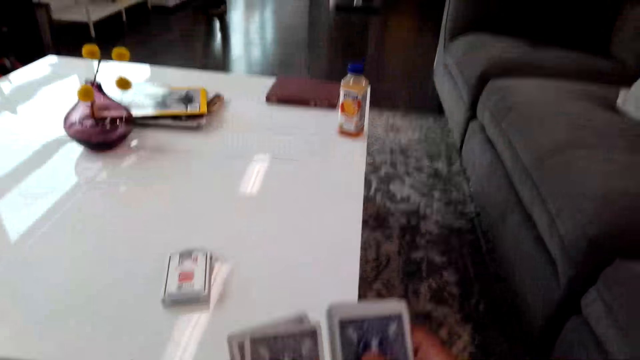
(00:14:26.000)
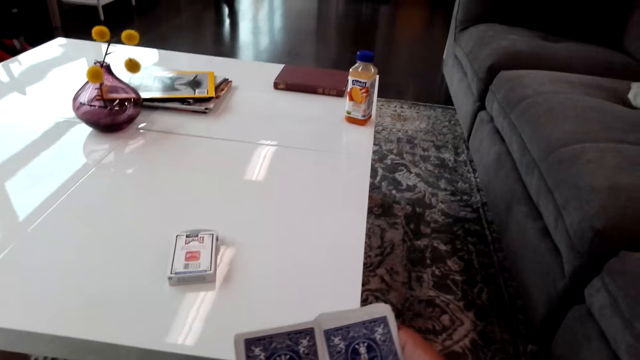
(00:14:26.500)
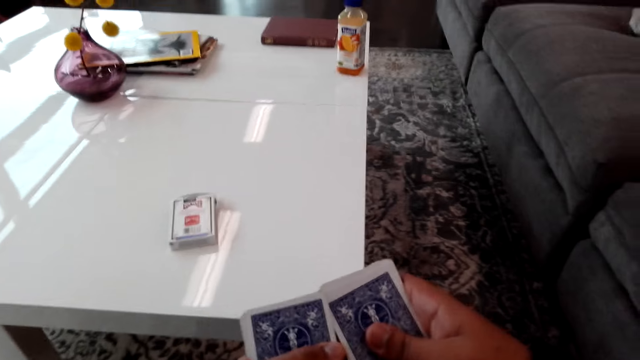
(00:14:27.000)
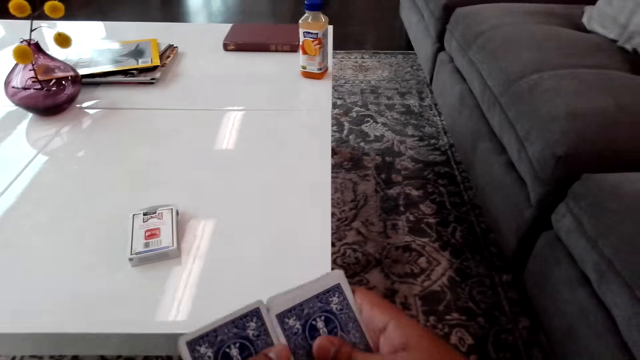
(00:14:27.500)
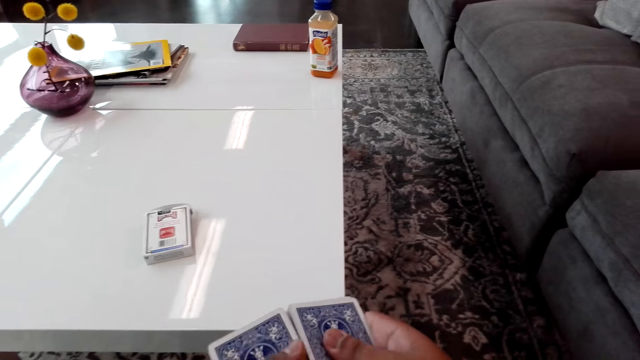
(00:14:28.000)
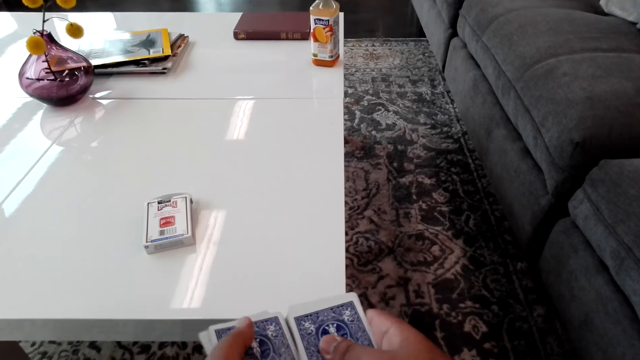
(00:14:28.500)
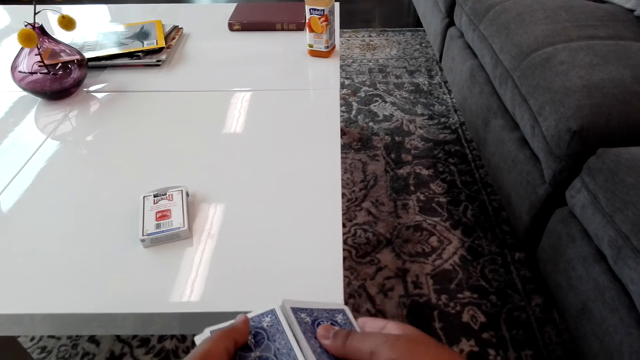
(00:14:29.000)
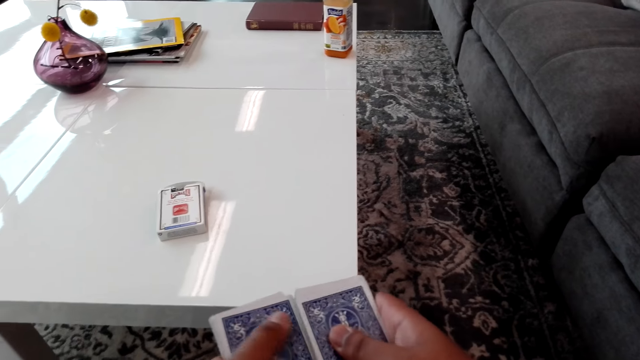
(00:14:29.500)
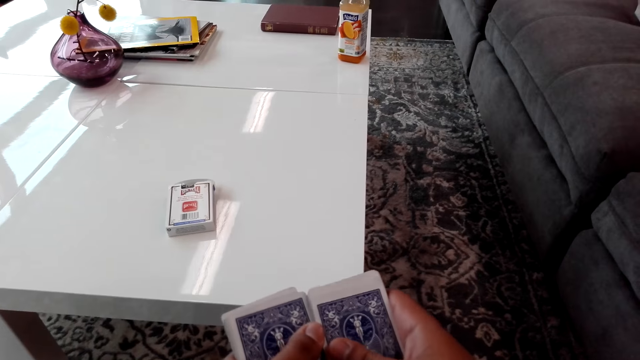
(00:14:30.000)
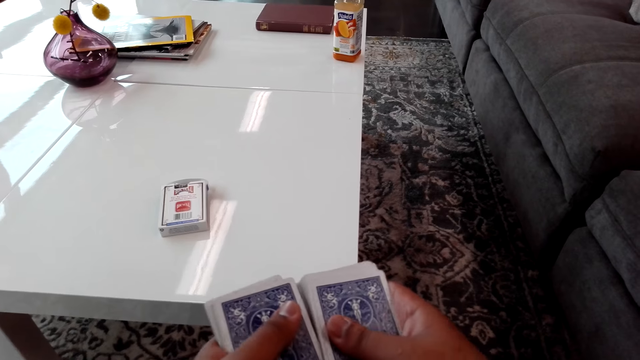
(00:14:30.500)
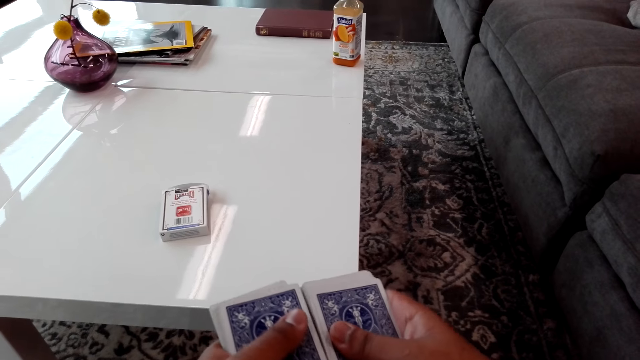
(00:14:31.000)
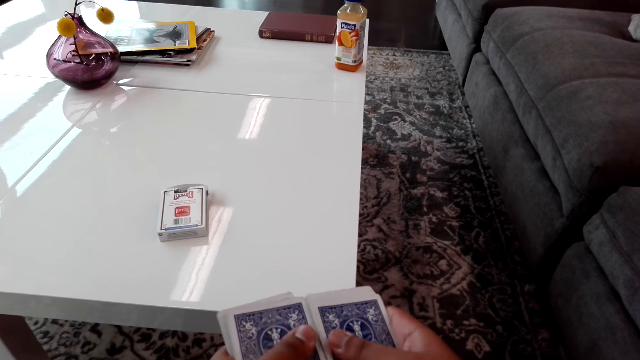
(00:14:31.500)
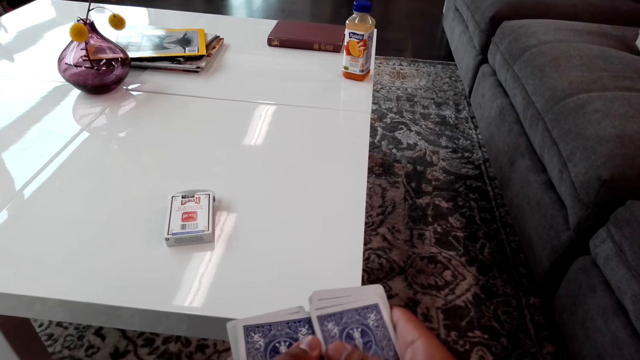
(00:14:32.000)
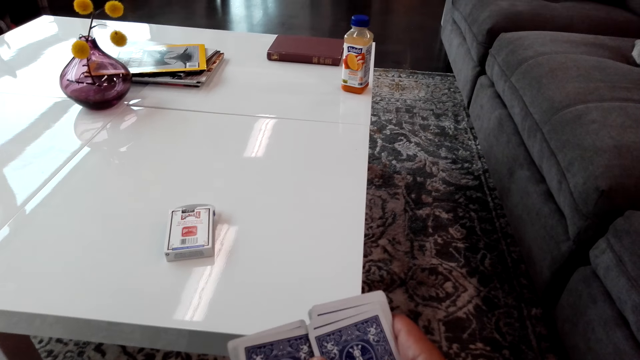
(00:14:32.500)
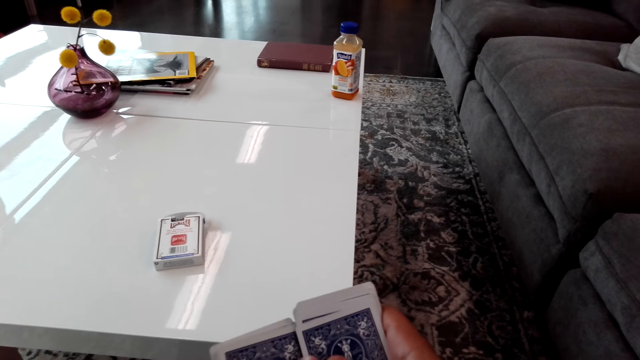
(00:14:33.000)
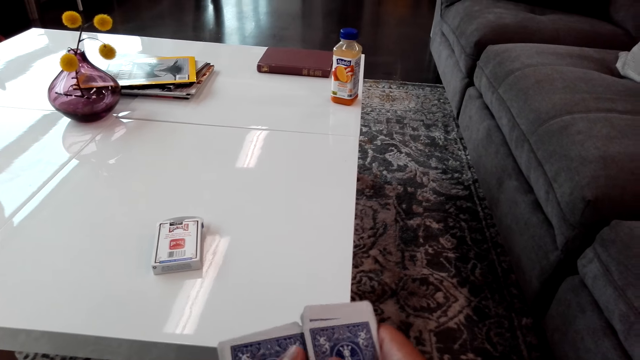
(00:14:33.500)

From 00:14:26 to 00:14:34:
A person shuffles cards with both hands. The camera wearer holds the cards in his hands.

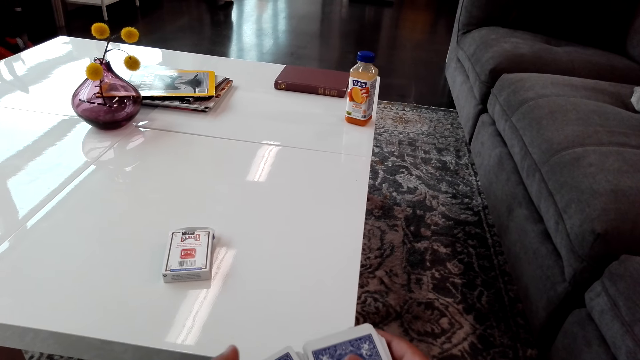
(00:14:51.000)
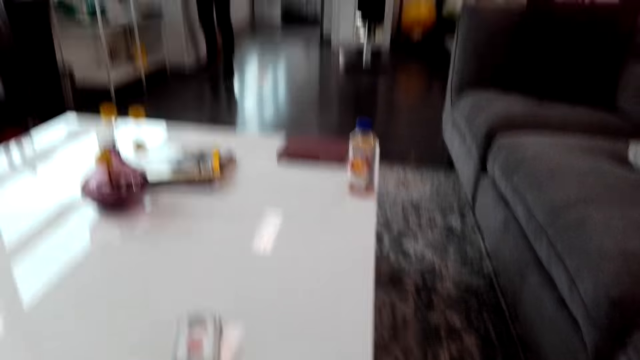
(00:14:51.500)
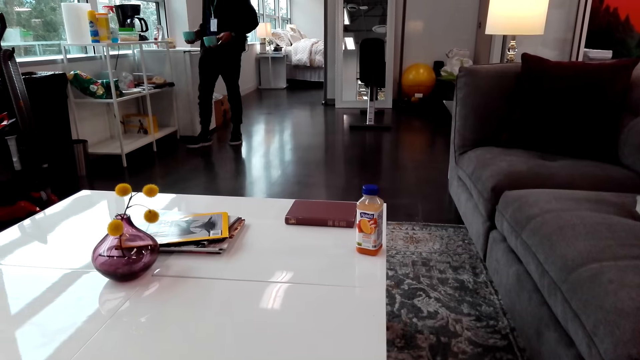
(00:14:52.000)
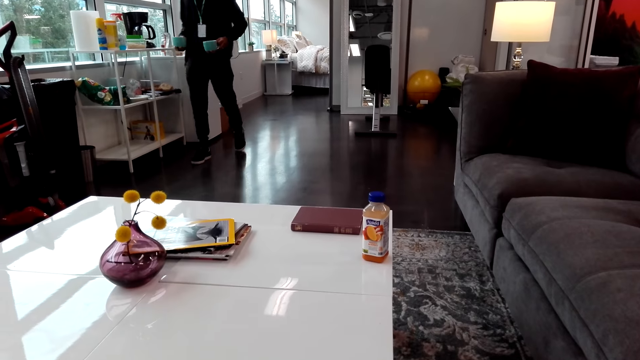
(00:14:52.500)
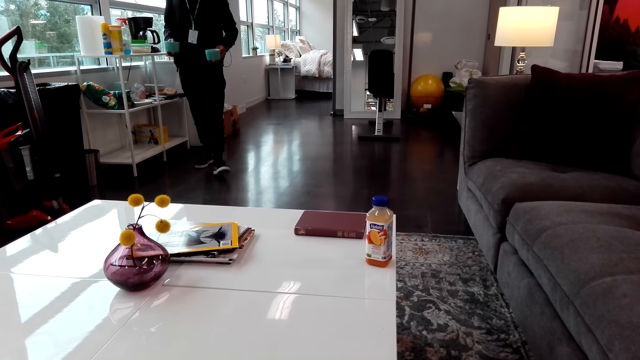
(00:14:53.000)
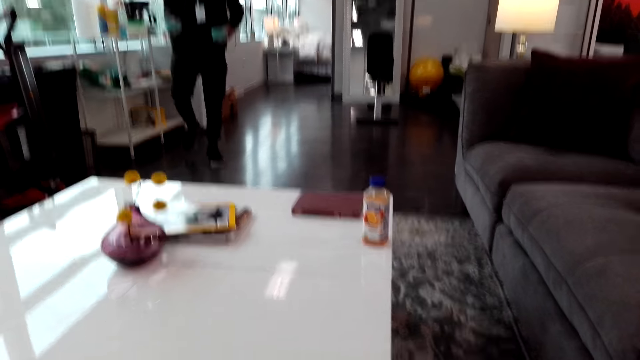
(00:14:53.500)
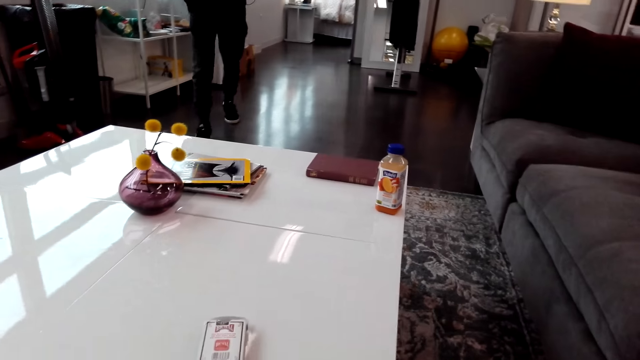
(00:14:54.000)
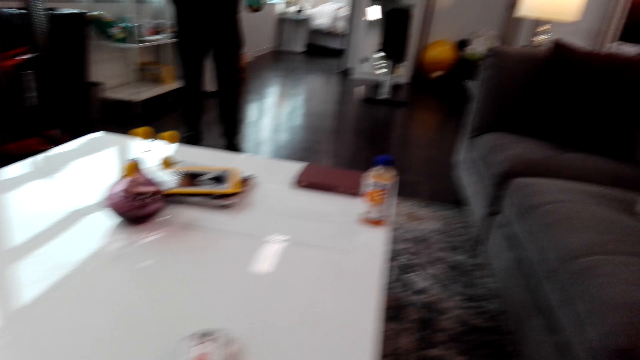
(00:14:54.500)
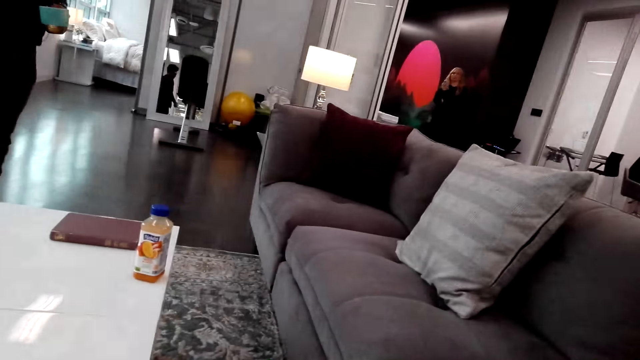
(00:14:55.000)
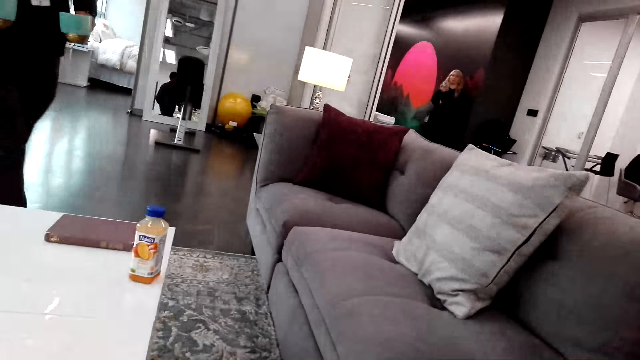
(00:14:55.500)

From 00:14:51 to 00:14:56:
The camera wearer carries a cup of tea with both hands.

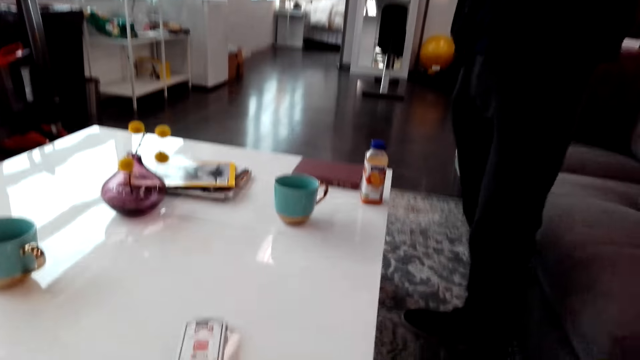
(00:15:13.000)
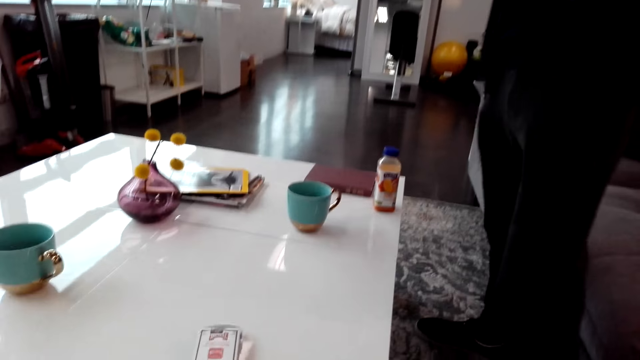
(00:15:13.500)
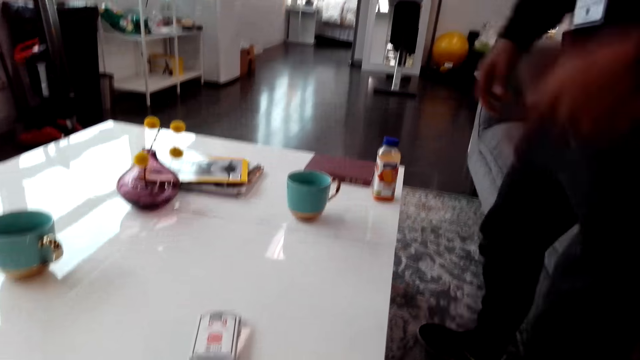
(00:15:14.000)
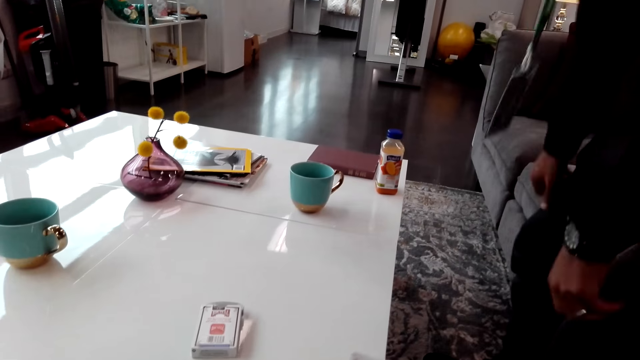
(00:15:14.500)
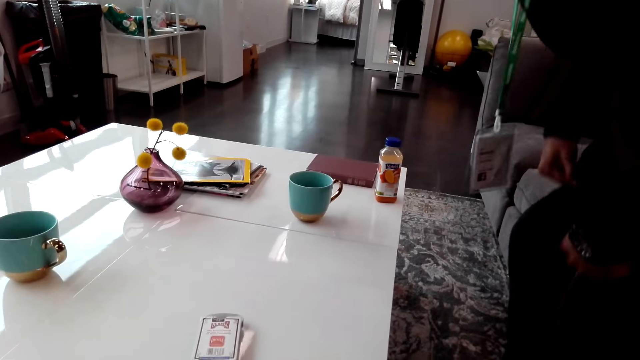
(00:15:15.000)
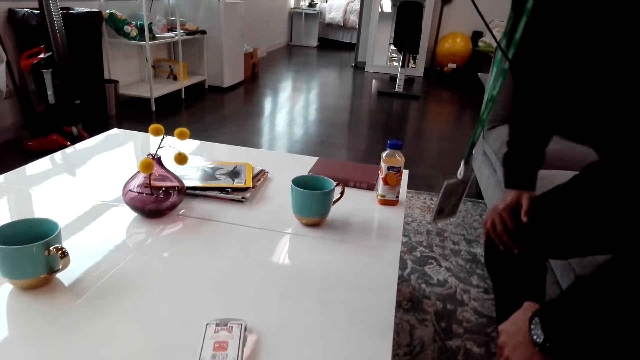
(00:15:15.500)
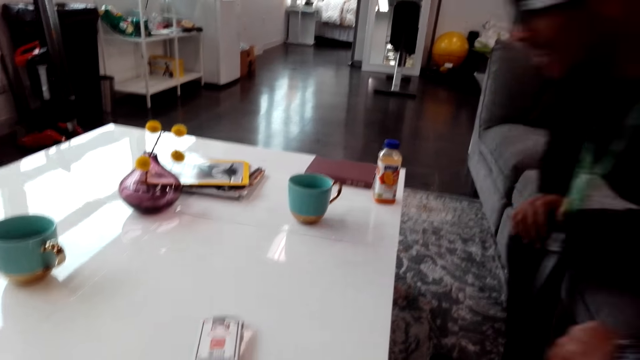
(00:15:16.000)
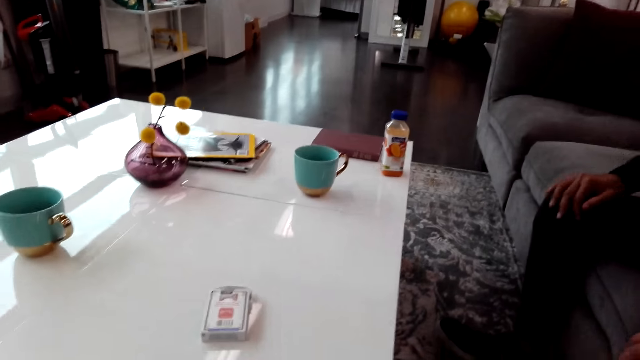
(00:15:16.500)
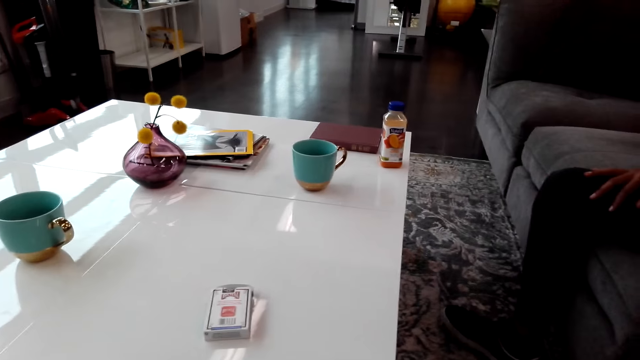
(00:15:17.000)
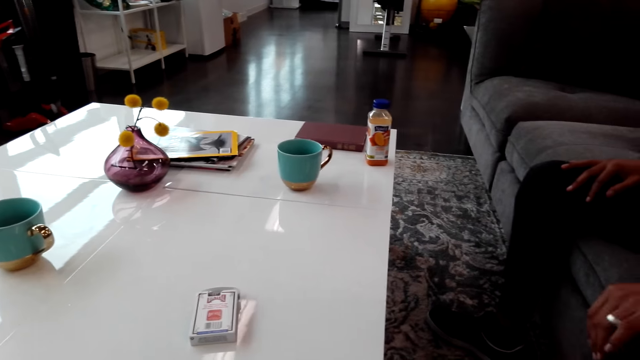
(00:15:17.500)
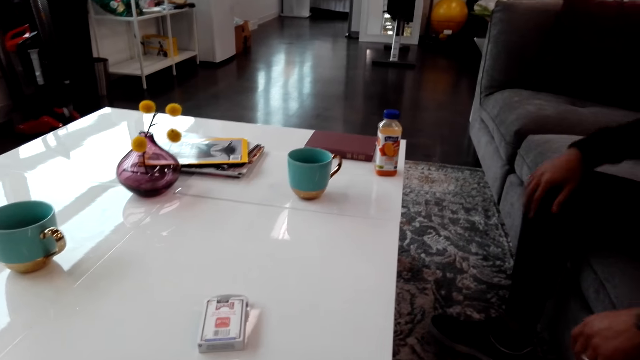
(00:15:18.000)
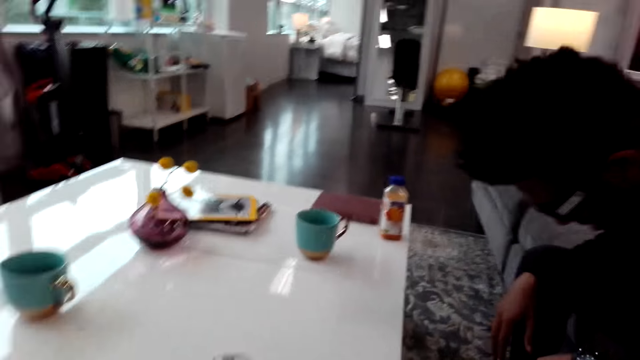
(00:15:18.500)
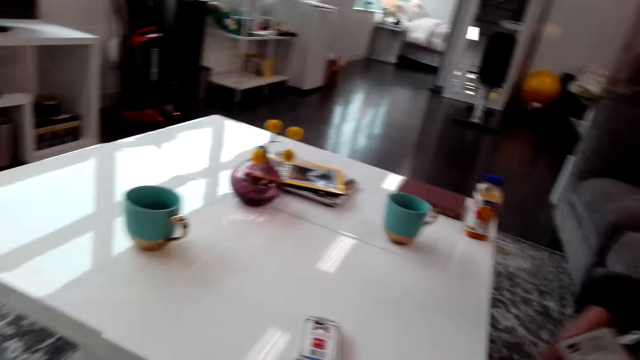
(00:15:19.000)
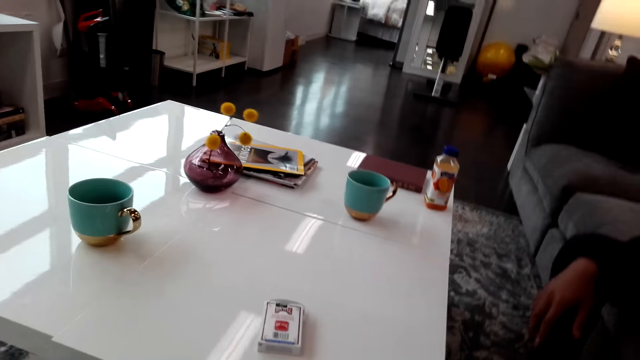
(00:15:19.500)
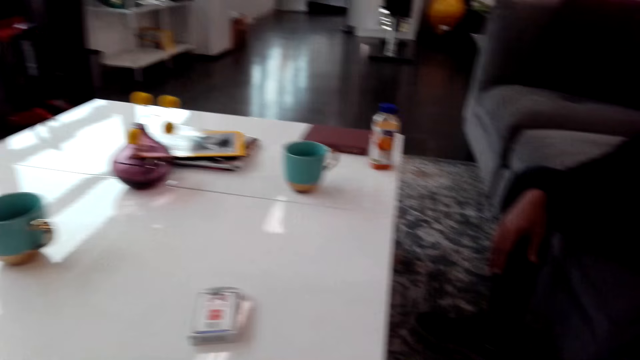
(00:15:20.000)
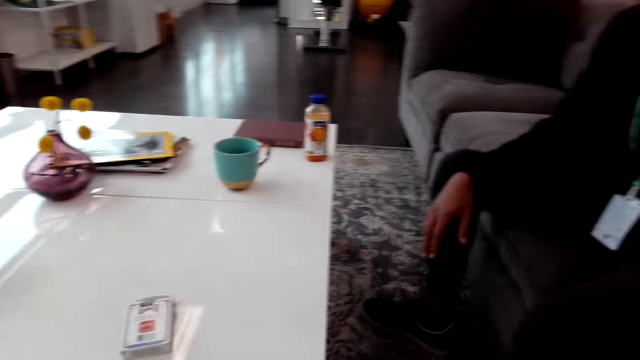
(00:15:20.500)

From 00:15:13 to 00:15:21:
A man sits down on a couch. The camera wearer sits on the couch.
